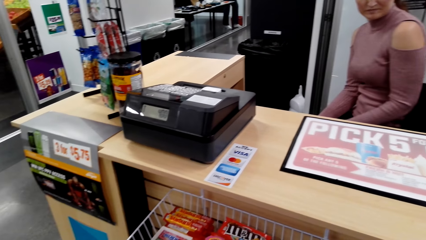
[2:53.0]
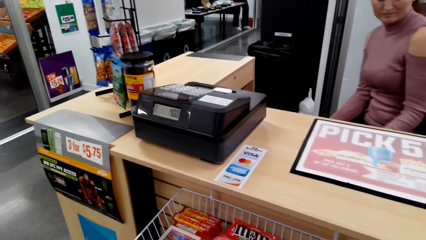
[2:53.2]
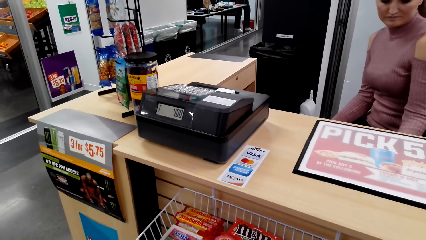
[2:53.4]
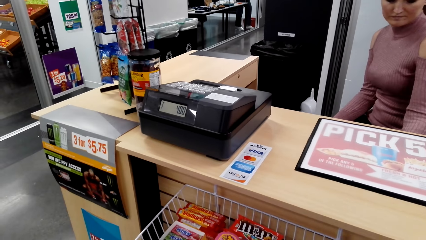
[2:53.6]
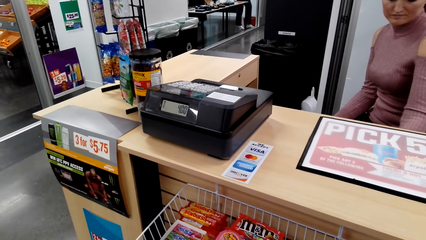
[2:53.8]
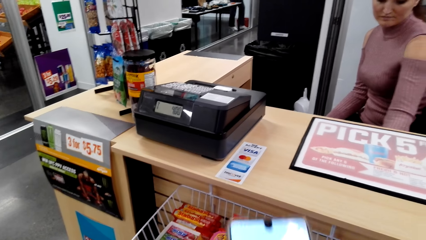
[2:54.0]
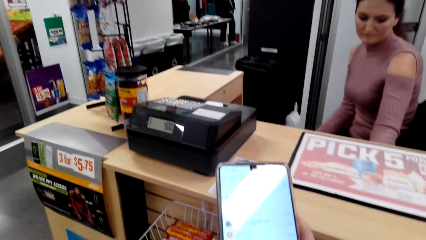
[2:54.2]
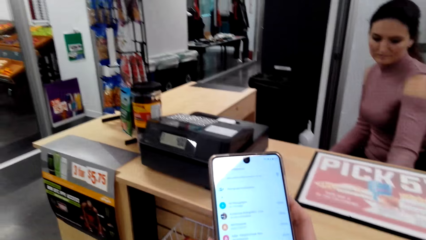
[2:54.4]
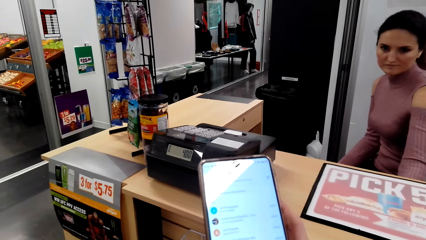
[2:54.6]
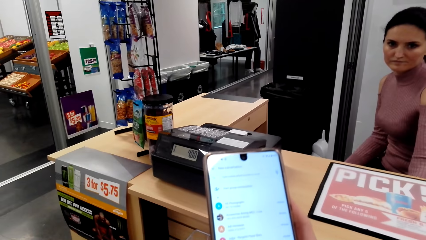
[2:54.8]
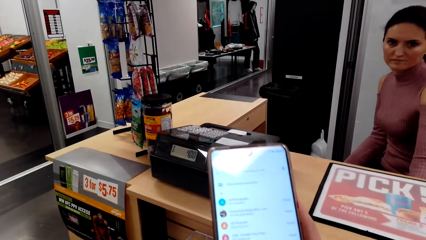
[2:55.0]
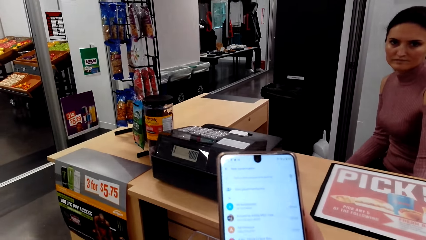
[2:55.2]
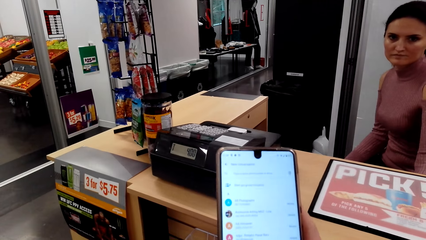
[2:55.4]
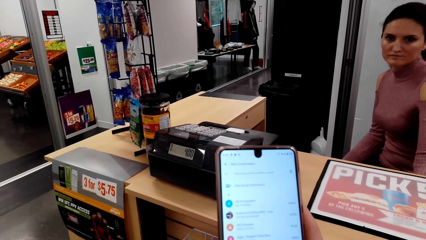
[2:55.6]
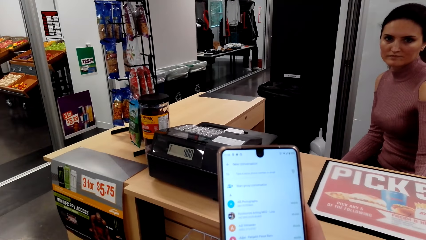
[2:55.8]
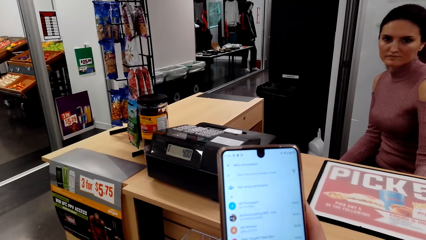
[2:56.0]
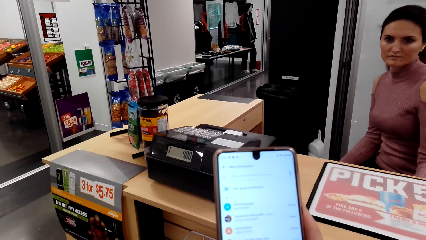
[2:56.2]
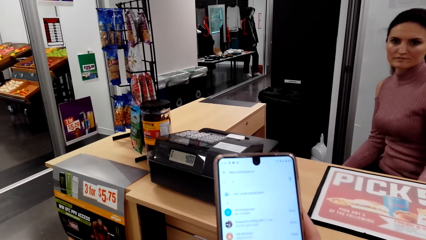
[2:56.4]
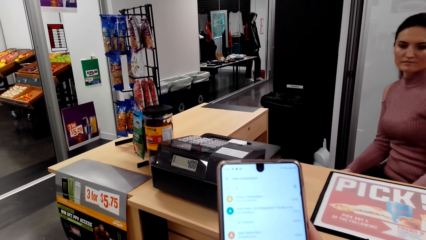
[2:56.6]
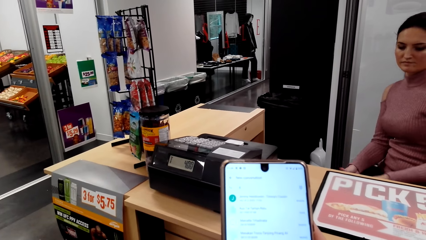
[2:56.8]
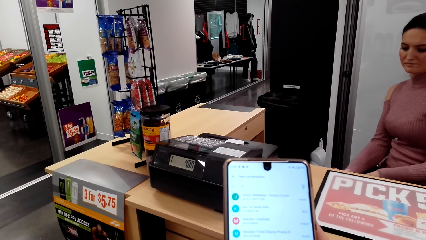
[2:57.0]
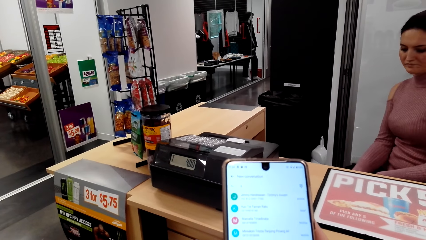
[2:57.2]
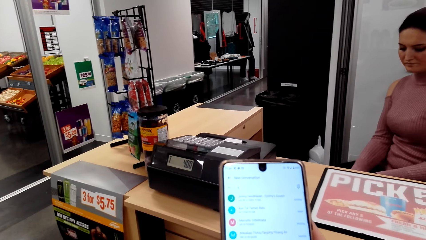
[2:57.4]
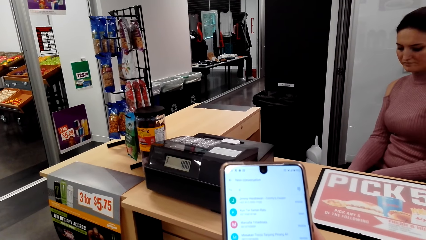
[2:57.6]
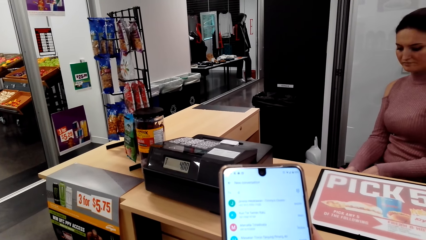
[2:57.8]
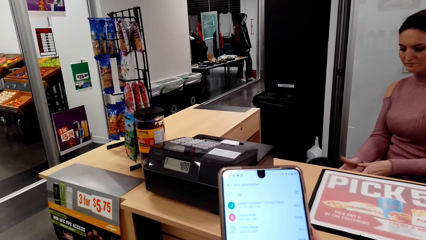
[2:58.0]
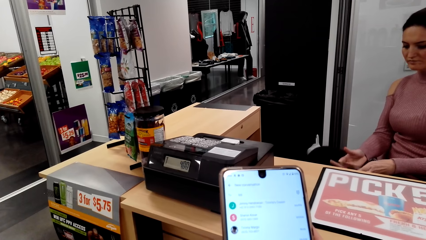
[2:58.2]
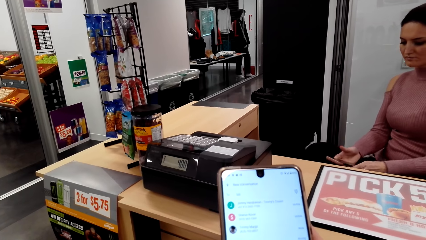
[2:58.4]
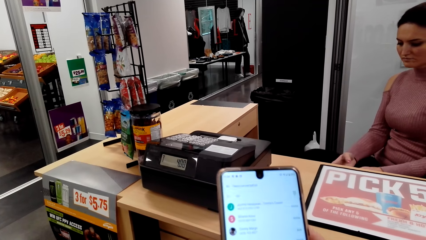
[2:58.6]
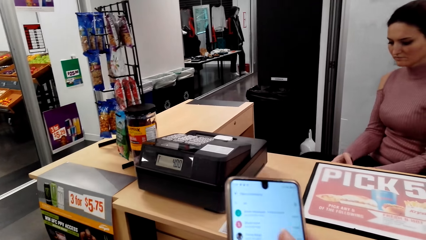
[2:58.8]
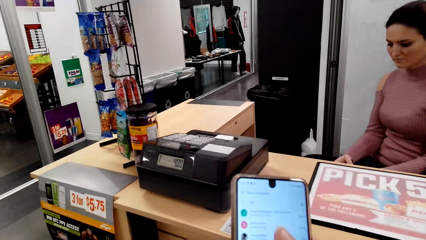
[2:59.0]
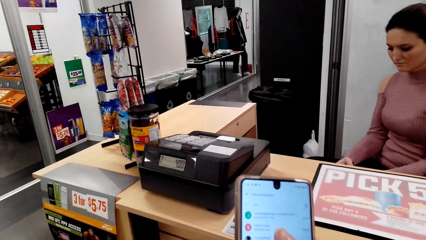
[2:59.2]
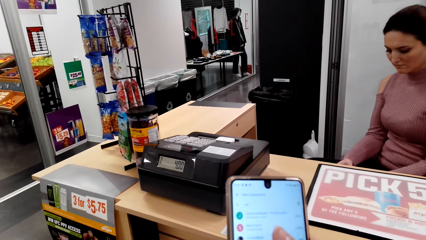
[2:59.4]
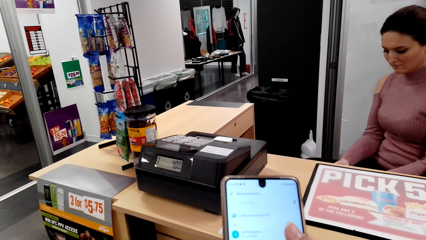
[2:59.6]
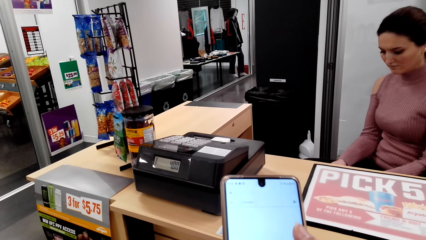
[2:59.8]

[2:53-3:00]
The camera wearer uses her phone.

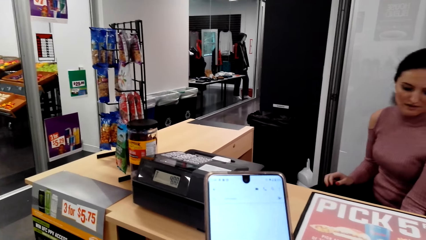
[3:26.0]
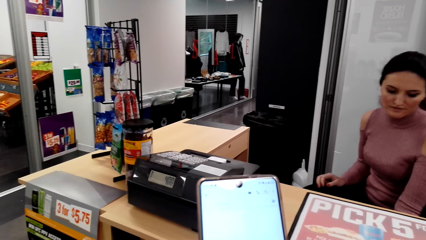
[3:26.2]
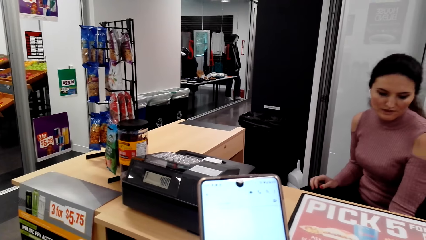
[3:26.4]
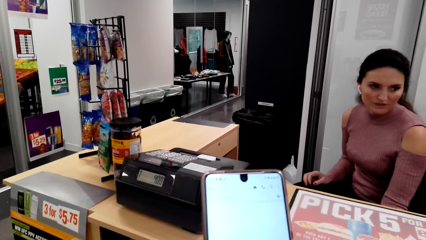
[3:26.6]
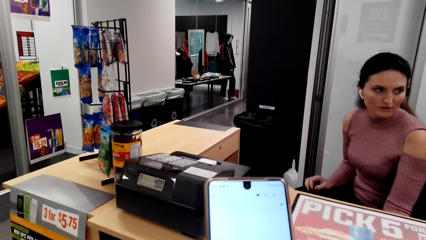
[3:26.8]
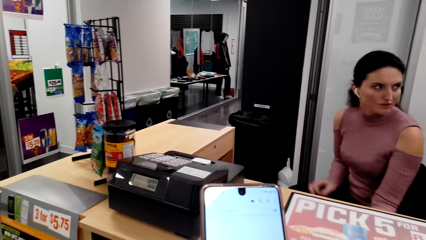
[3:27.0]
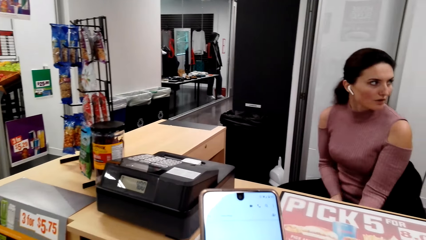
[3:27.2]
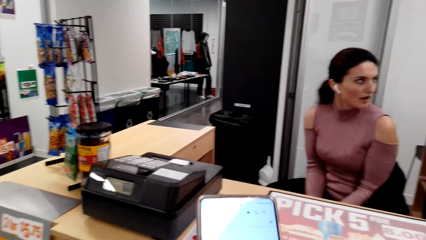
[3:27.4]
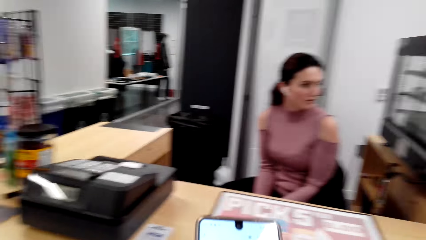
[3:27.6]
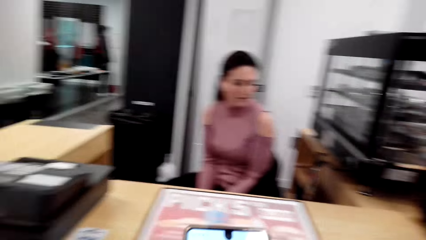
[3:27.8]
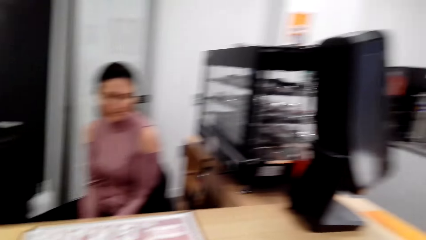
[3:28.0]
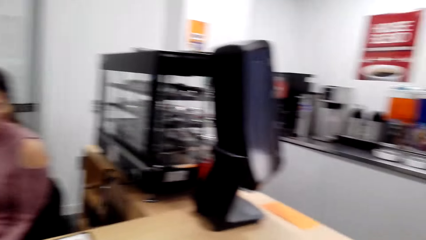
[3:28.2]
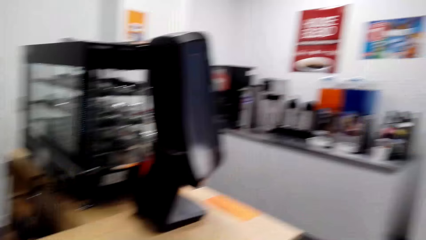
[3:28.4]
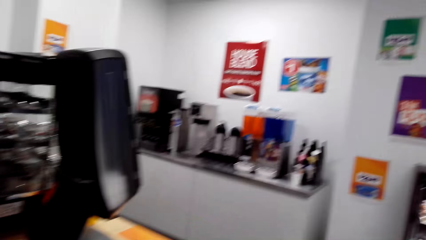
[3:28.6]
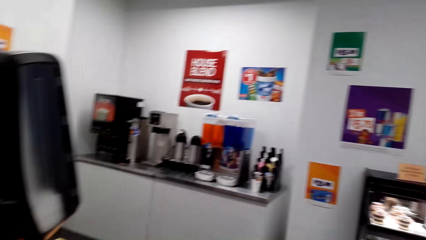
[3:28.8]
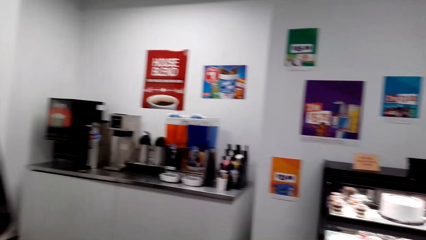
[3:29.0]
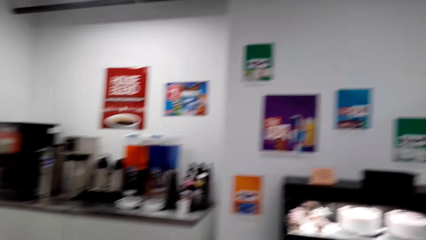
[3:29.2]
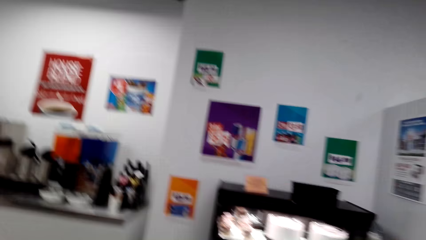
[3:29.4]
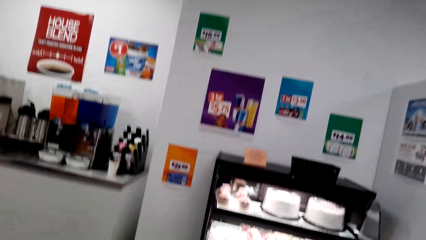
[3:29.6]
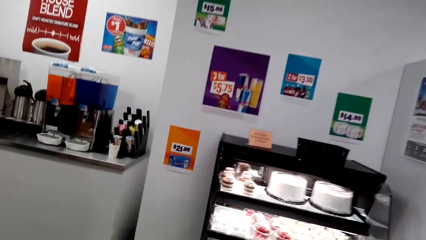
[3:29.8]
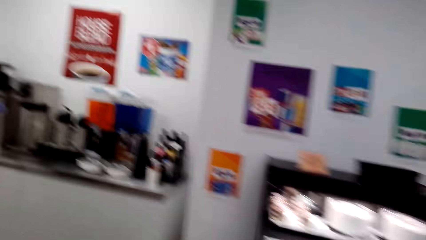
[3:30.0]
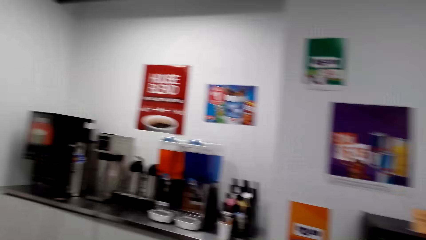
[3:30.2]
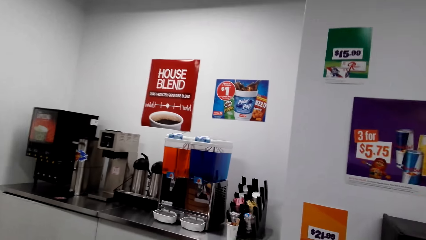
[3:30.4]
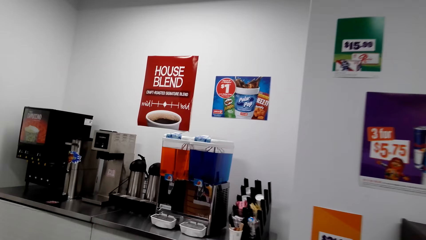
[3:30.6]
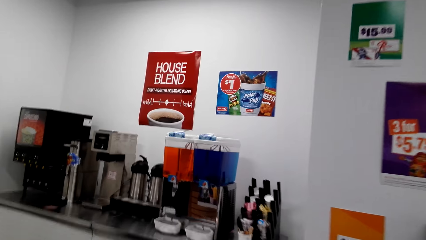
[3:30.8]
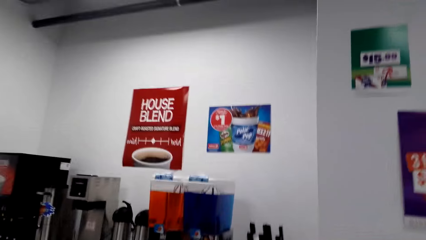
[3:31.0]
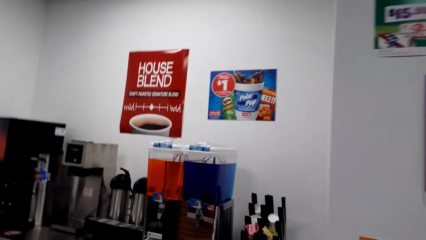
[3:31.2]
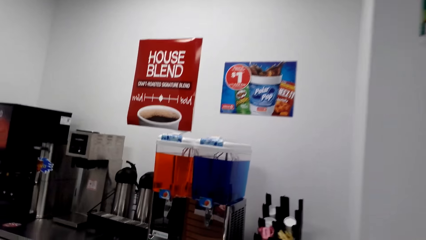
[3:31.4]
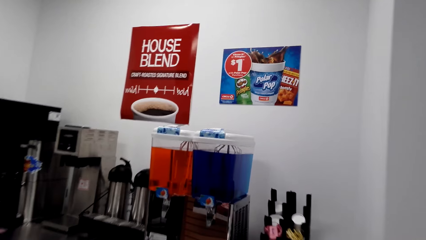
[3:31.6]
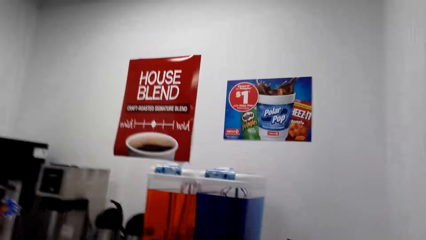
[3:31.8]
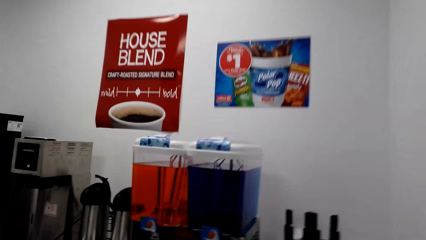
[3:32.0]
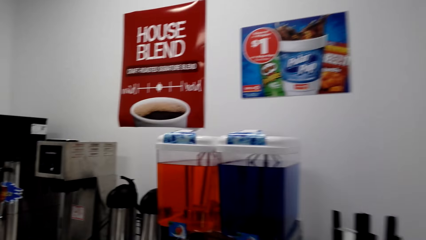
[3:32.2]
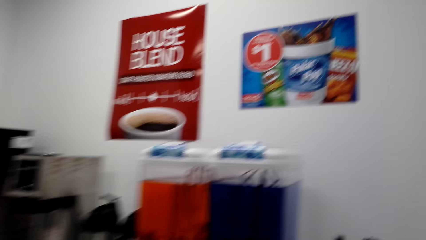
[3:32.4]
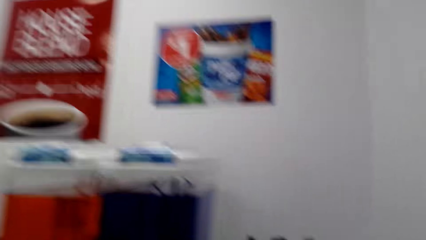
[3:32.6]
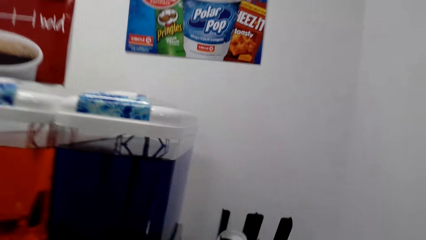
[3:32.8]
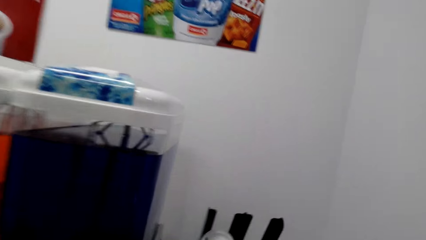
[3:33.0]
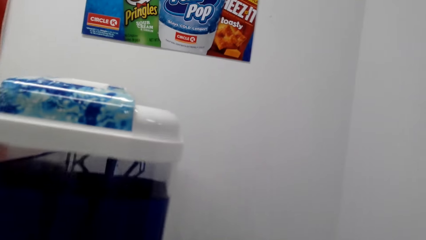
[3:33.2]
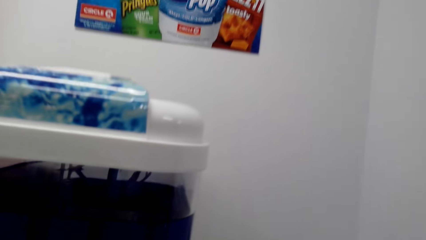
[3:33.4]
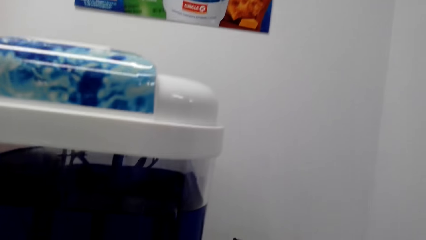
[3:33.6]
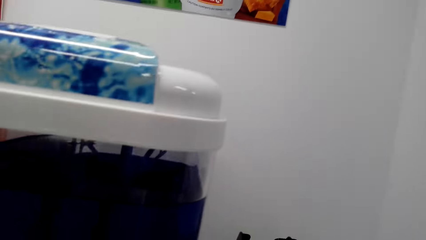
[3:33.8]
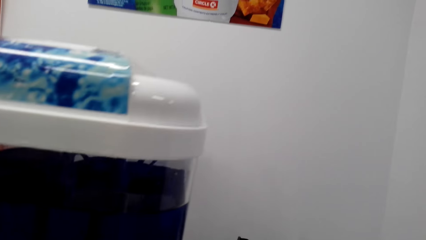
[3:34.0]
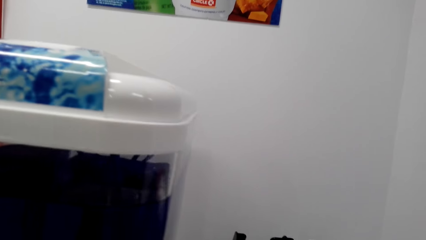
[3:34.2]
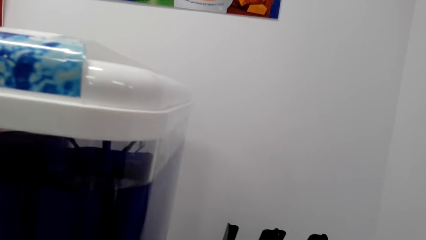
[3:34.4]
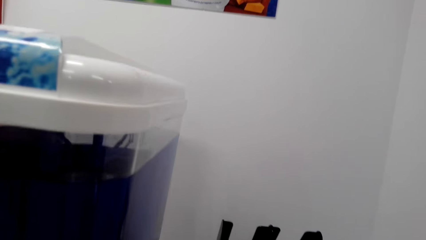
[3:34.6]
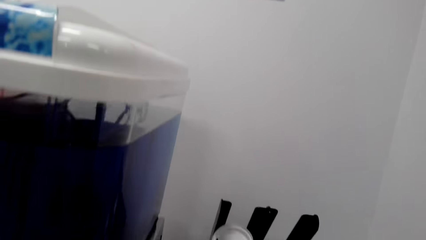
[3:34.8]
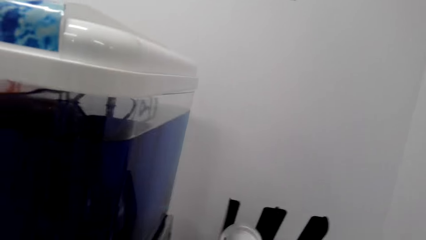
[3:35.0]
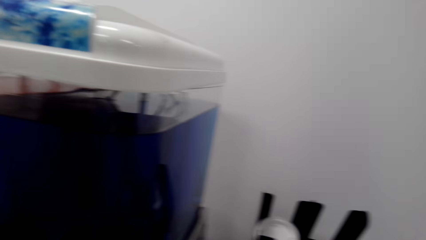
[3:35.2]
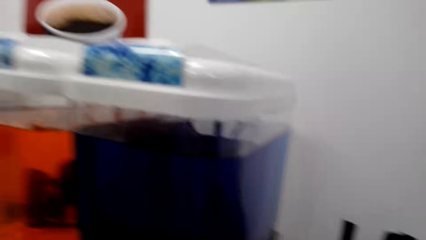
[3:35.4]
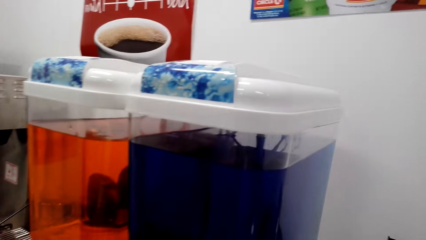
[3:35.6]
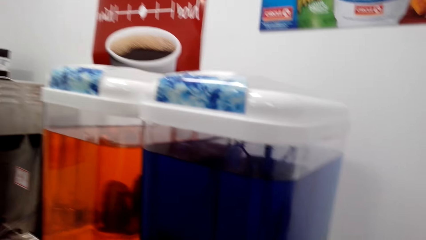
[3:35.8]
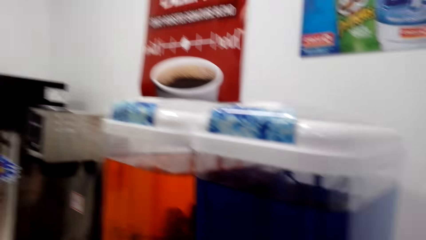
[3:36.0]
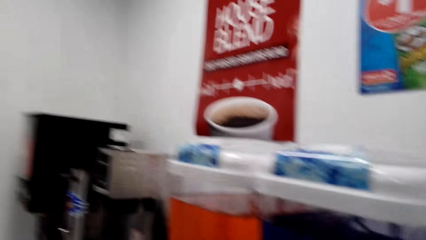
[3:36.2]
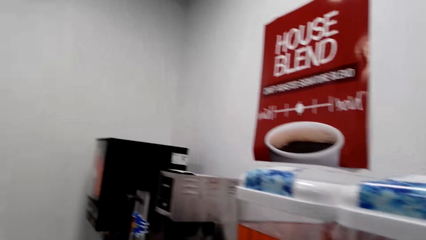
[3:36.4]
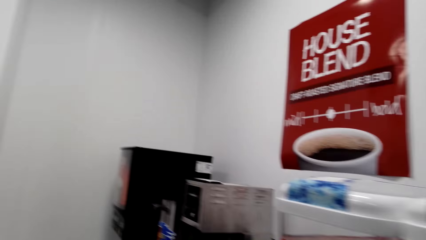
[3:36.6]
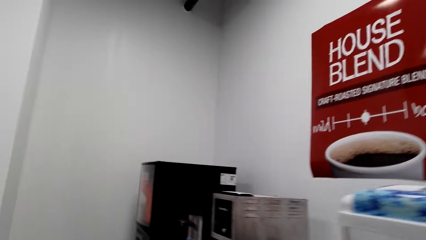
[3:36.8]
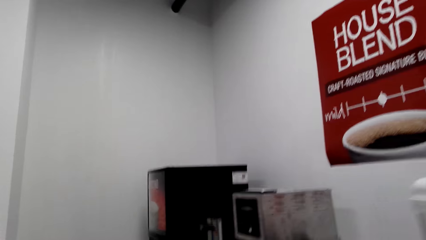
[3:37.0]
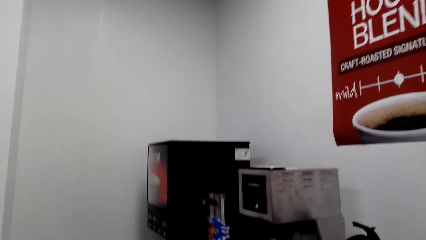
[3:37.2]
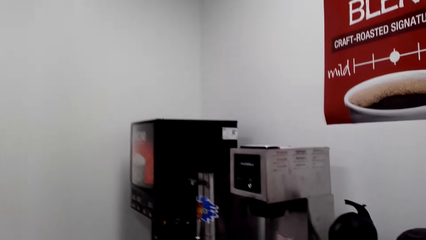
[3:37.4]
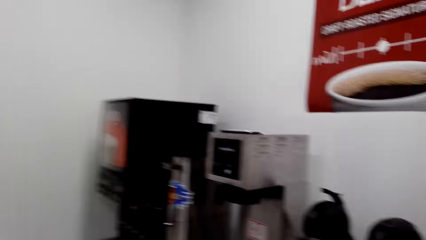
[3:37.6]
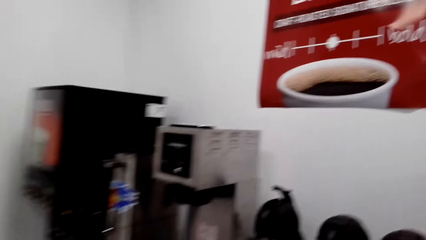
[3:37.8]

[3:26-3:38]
The camera wearer speaks to a woman. They walk around and pick up a mug.
